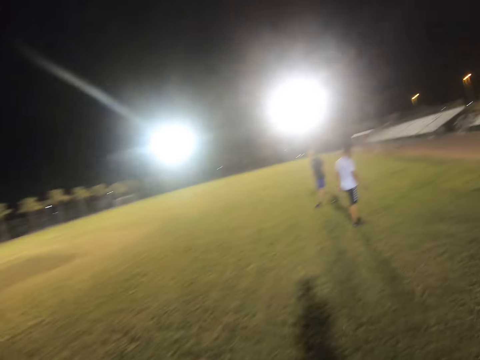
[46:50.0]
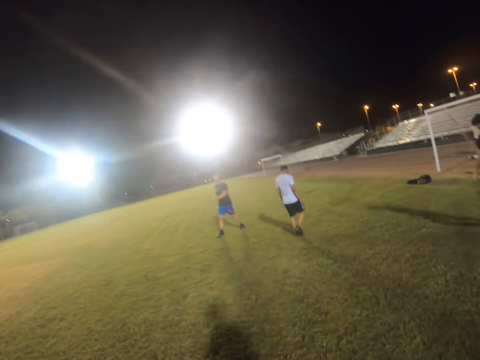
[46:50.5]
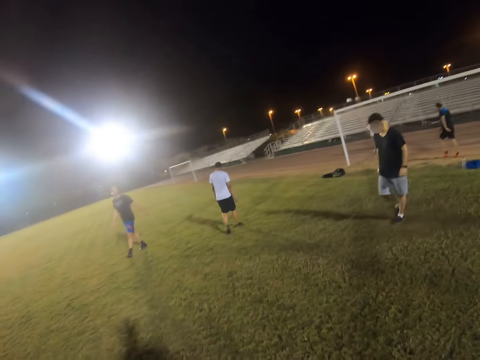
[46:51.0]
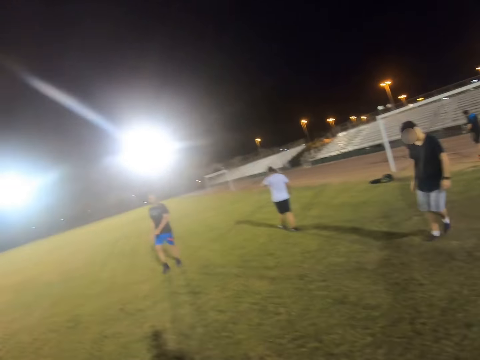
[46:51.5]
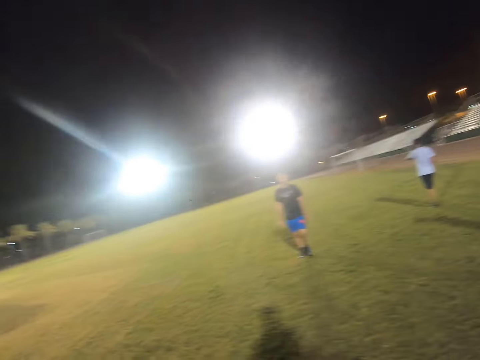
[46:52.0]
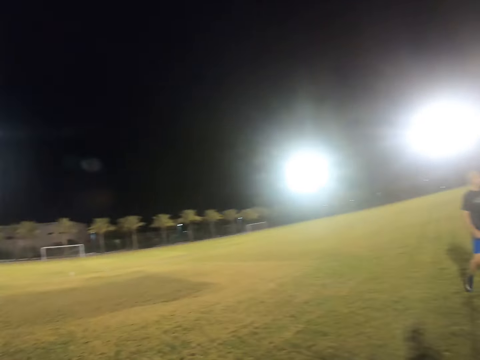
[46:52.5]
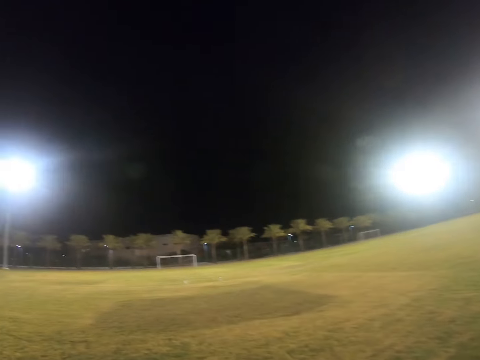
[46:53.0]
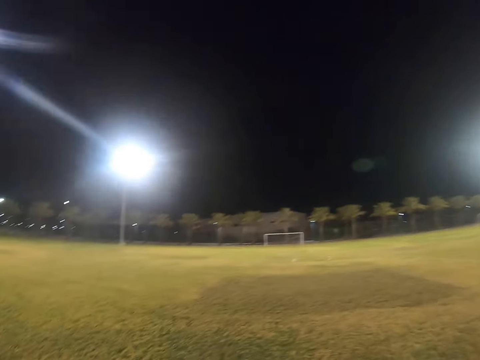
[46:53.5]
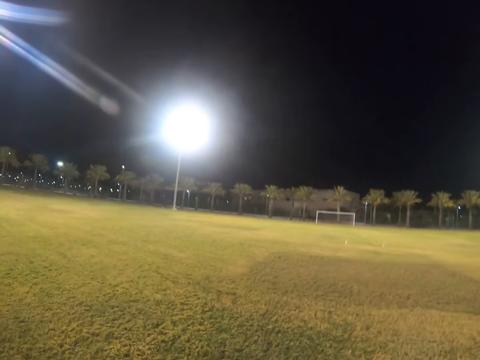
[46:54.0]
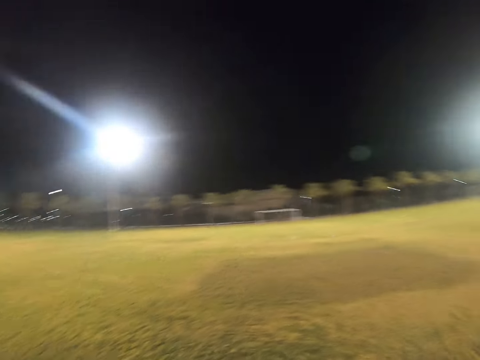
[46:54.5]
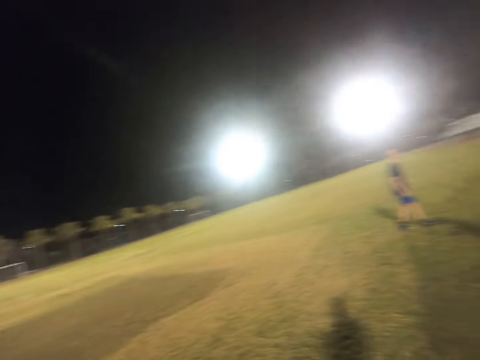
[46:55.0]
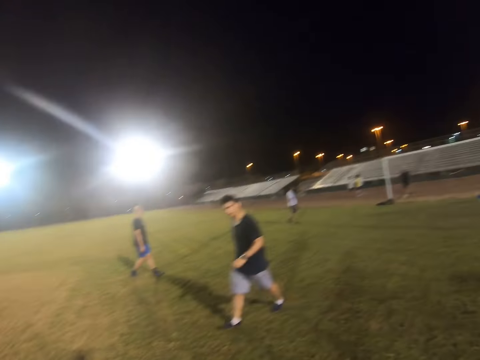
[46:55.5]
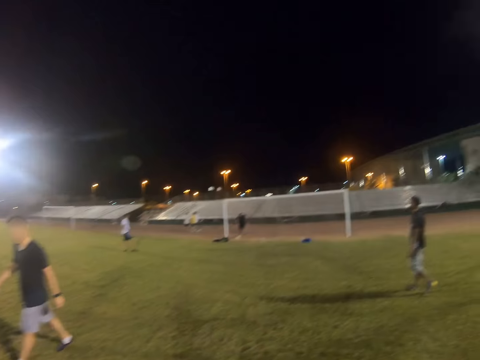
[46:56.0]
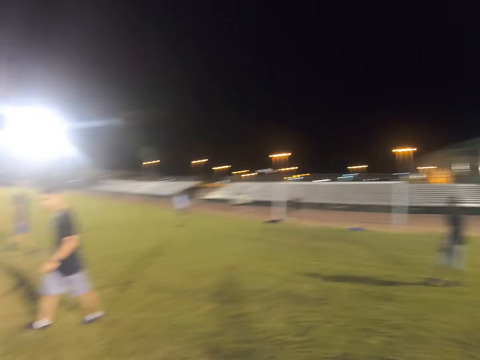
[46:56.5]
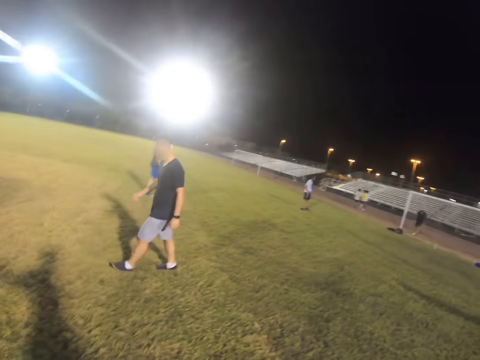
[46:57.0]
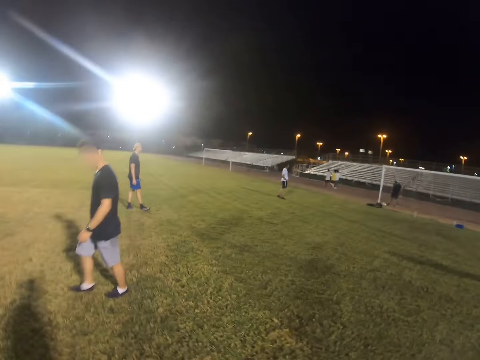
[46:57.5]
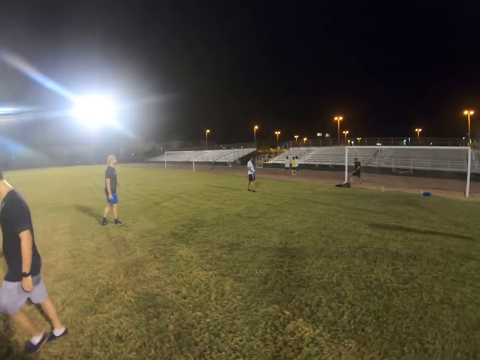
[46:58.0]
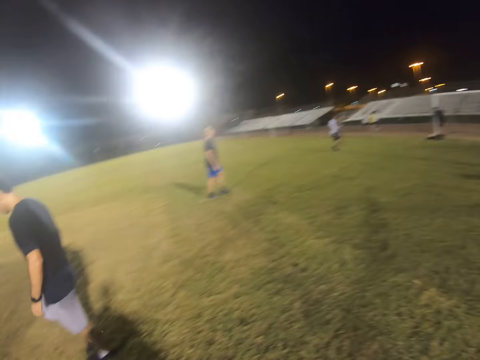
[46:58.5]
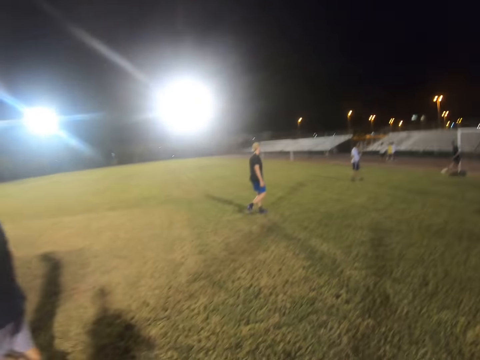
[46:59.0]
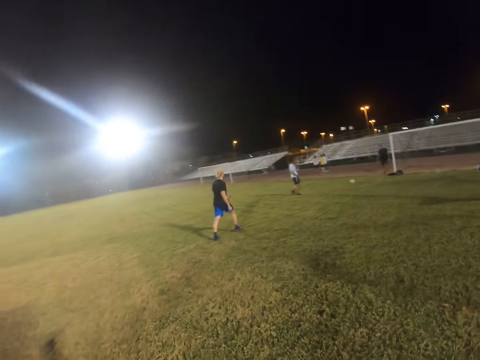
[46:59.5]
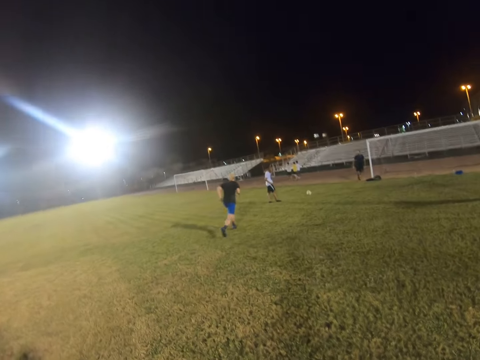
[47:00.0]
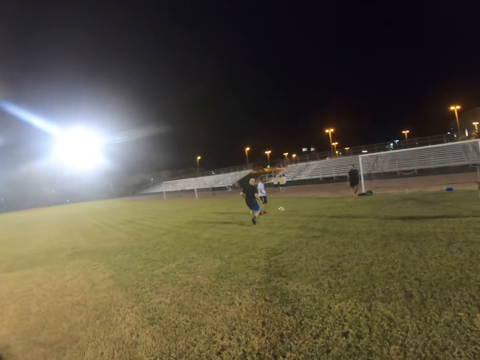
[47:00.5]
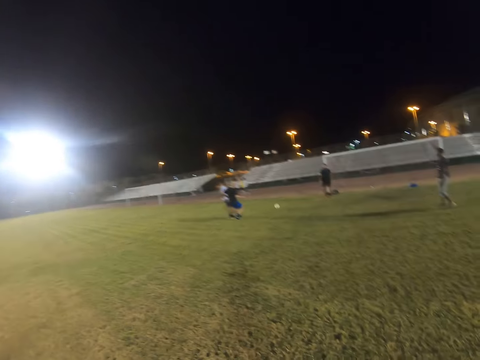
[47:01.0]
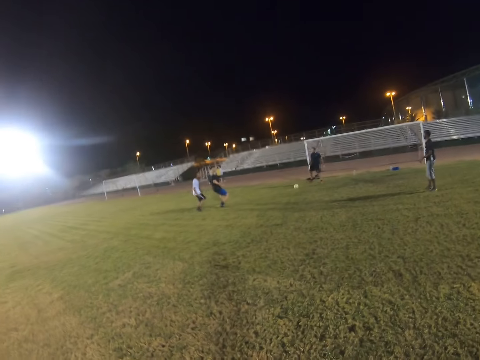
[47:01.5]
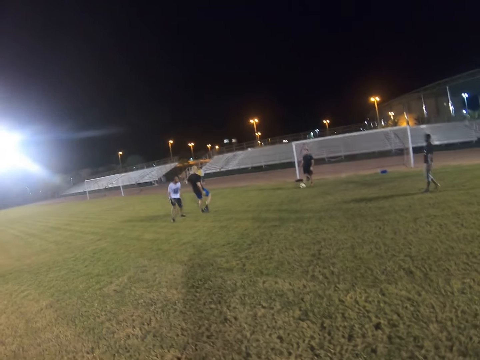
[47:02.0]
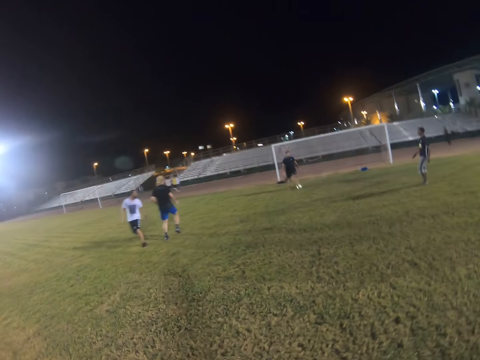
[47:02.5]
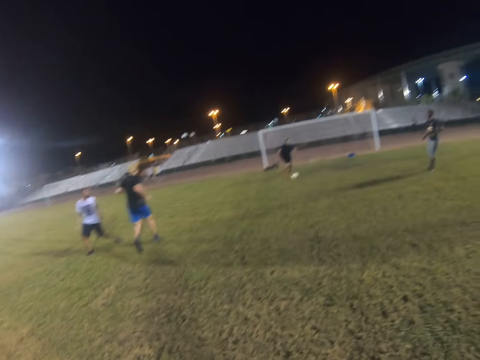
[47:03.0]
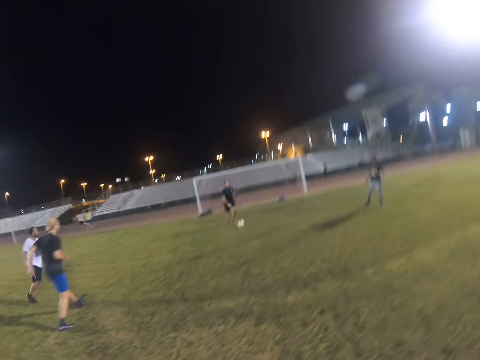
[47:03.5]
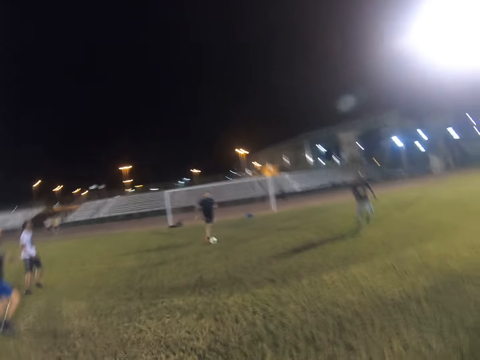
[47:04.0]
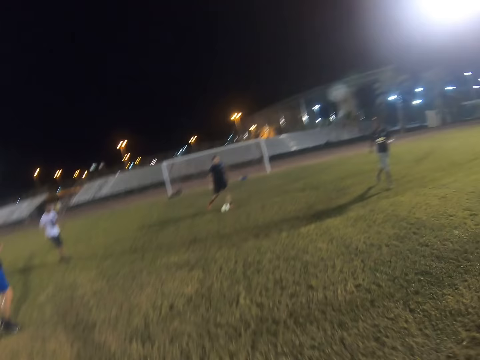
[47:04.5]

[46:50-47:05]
The camera wearer walks around. They look around the field.

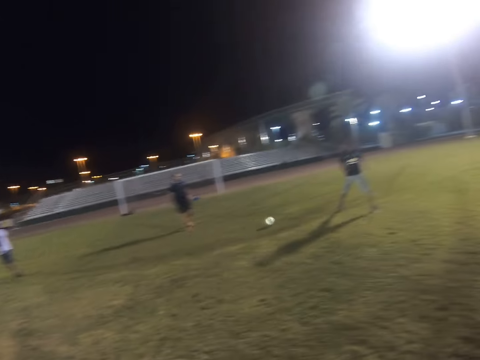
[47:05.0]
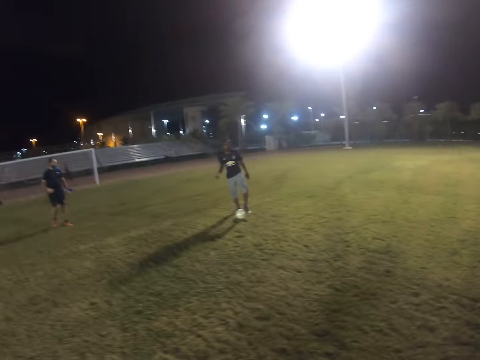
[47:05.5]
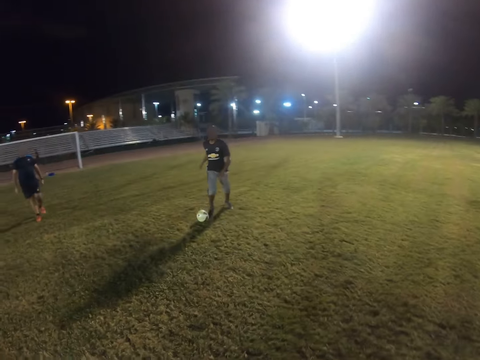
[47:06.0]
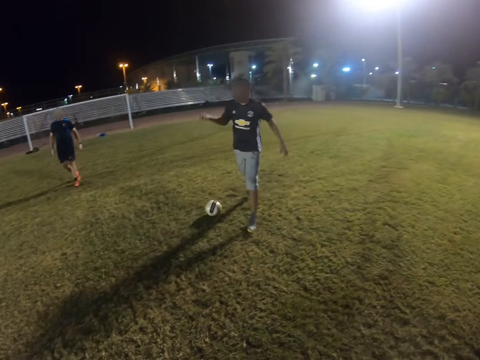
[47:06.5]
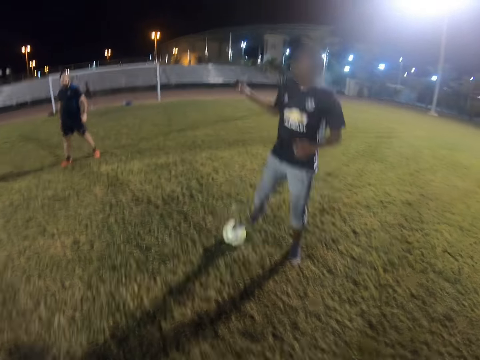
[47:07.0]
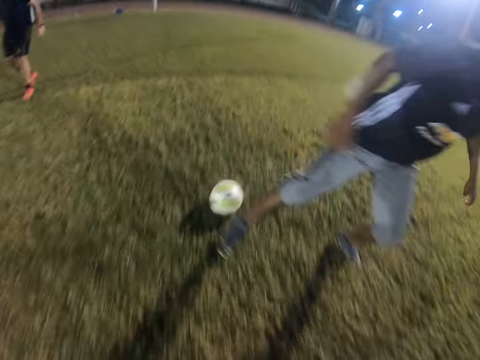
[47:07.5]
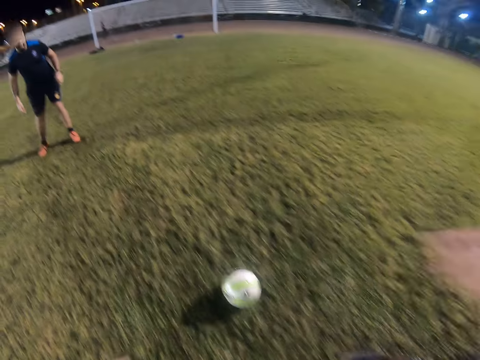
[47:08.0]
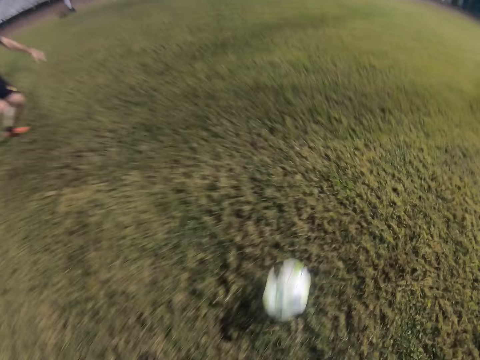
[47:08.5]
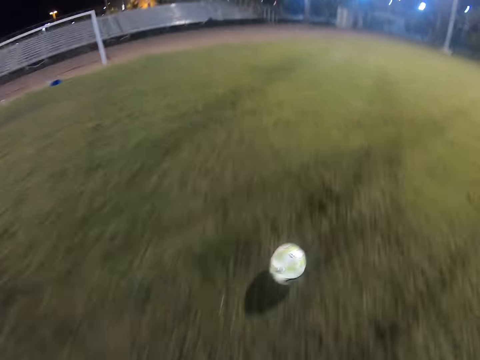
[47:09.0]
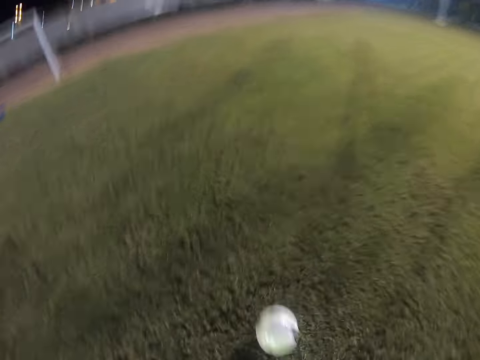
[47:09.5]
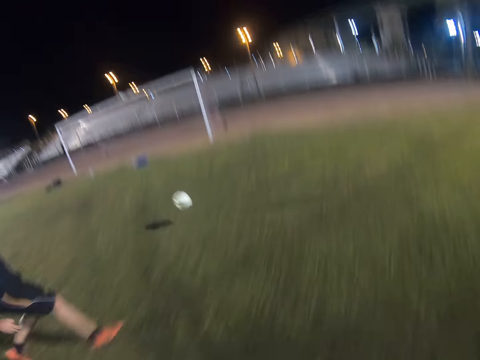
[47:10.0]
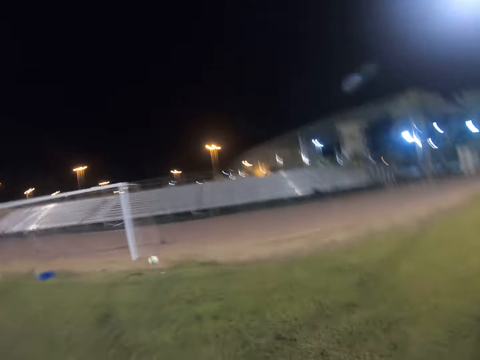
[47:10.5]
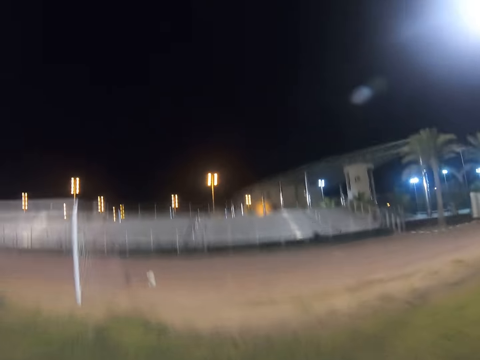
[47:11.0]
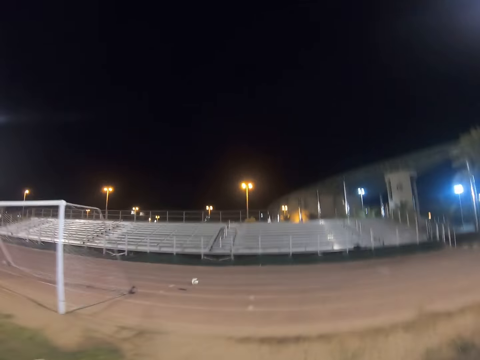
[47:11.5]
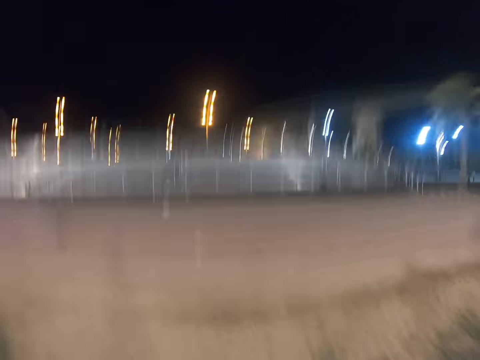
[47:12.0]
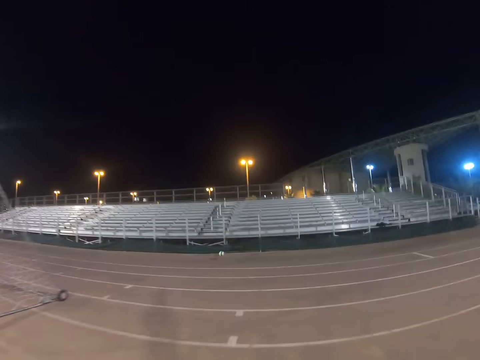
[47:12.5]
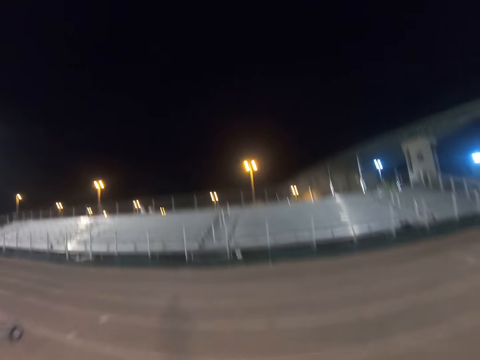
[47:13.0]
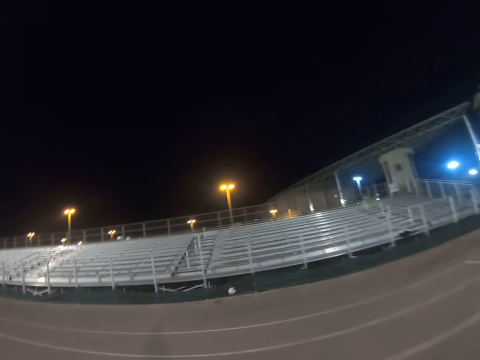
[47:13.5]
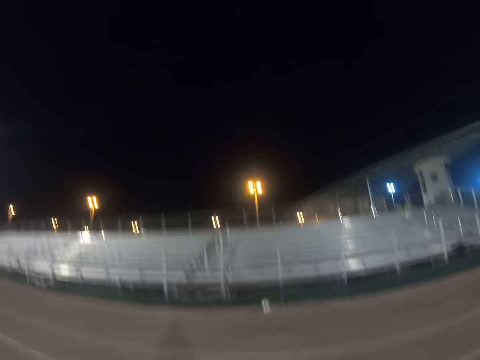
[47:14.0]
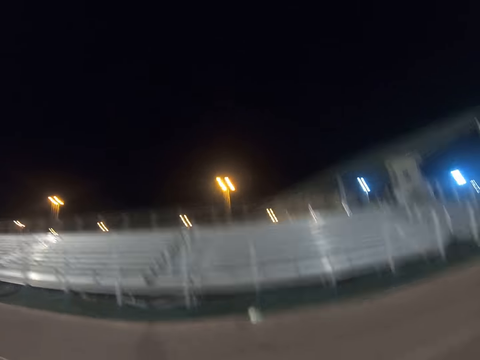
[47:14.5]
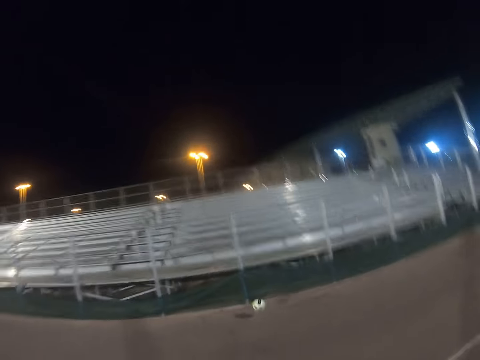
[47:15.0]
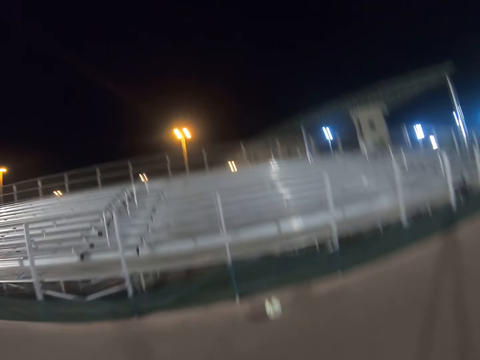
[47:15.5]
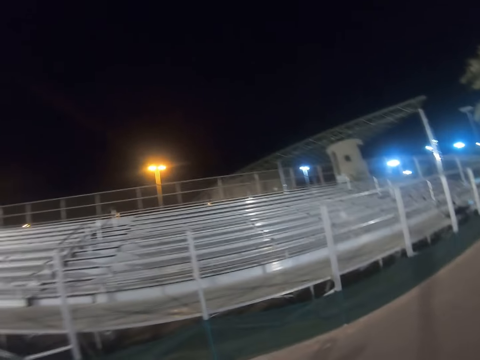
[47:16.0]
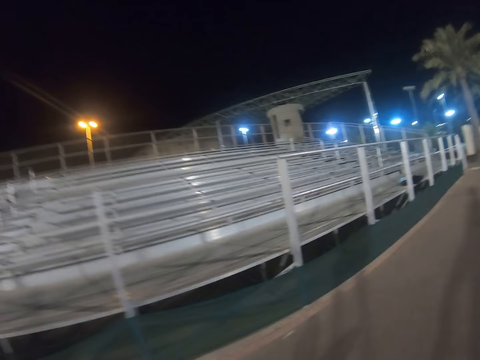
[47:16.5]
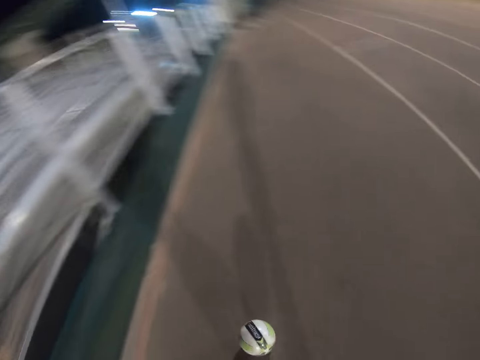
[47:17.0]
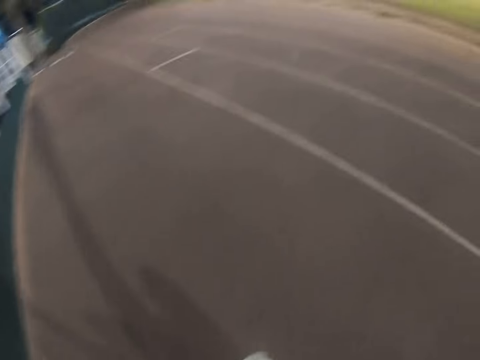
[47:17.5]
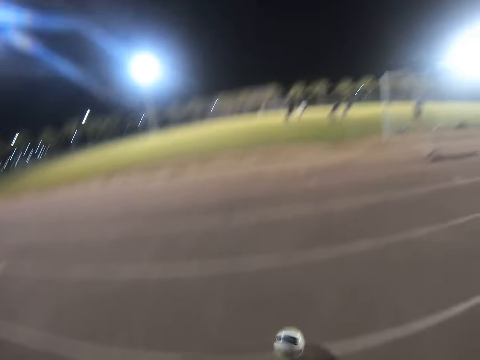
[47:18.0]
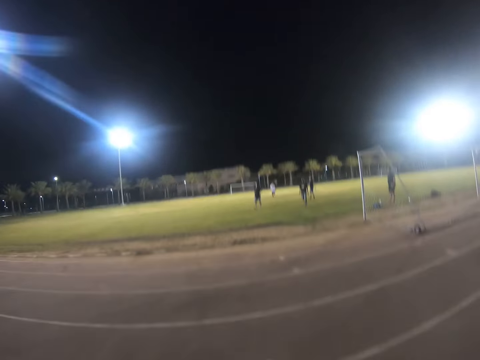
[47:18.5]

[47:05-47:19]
The camera wearer jogs towards the ball. They get the ball. They control the ball. They kick the ball. They run towards the ball.
